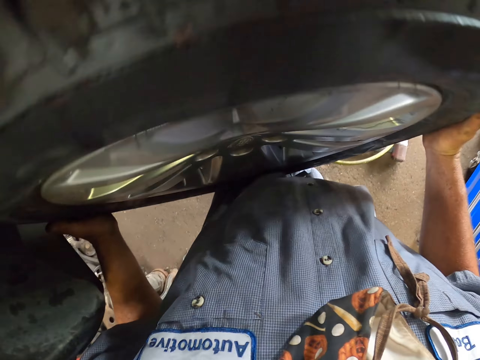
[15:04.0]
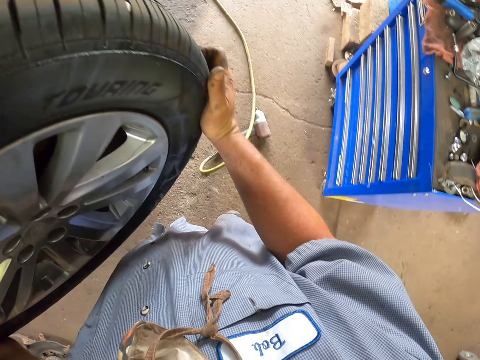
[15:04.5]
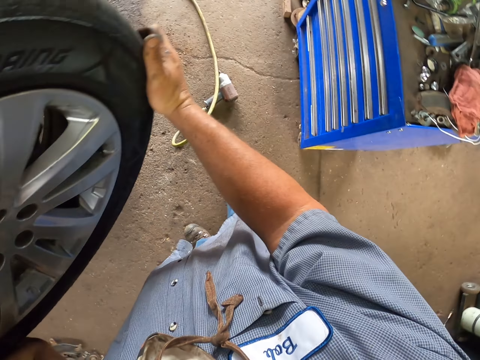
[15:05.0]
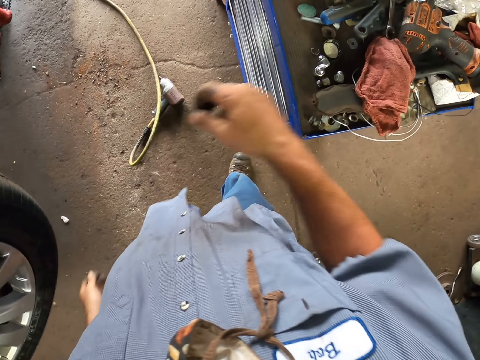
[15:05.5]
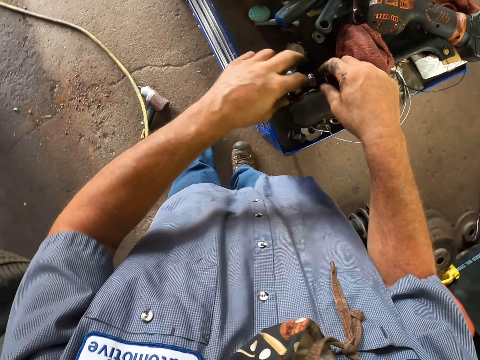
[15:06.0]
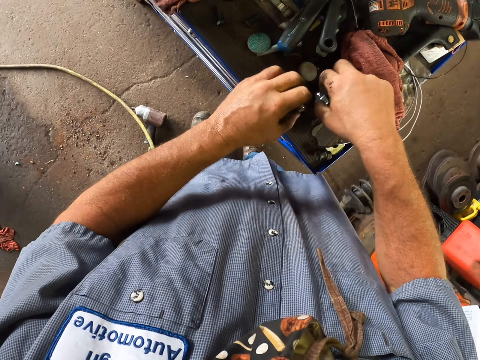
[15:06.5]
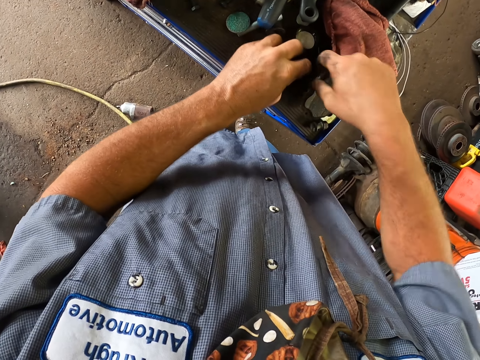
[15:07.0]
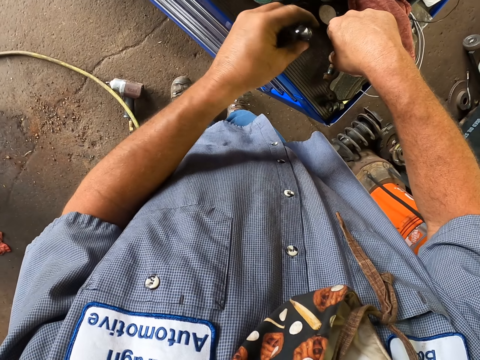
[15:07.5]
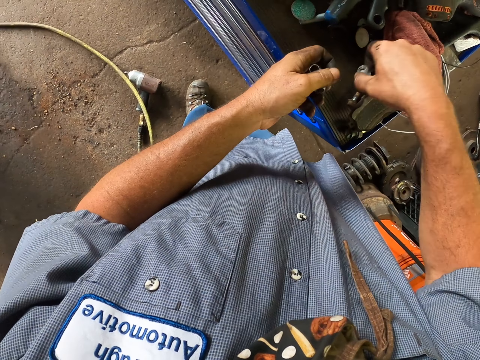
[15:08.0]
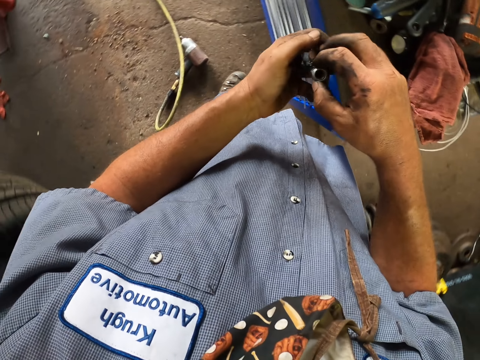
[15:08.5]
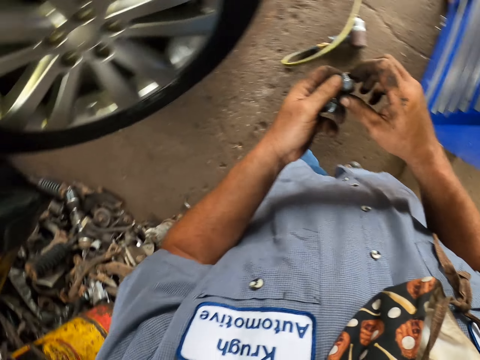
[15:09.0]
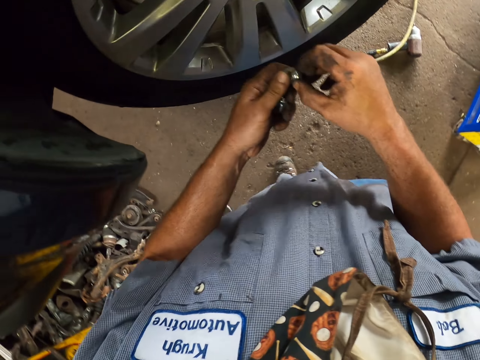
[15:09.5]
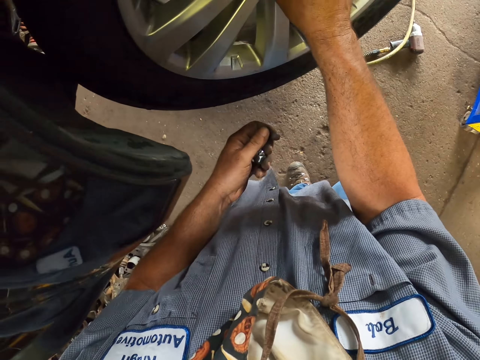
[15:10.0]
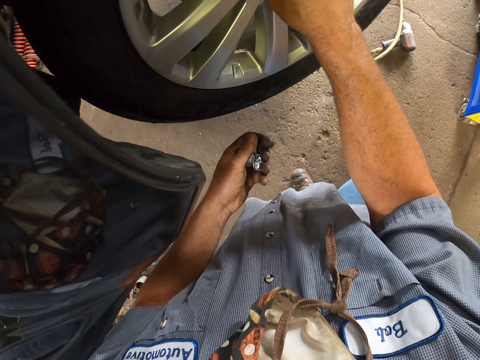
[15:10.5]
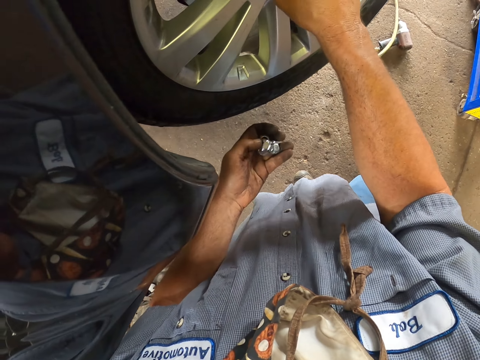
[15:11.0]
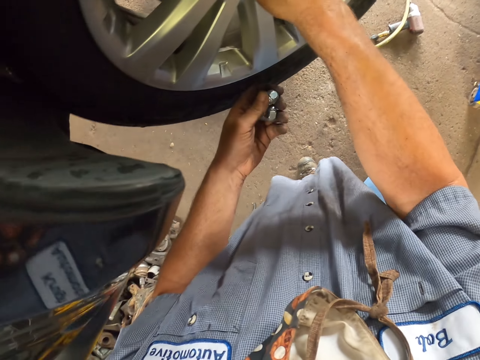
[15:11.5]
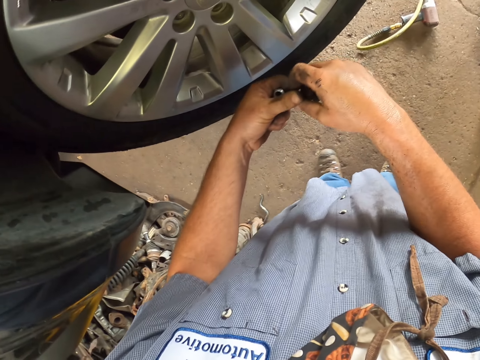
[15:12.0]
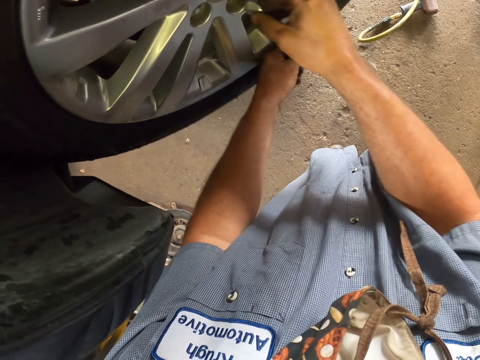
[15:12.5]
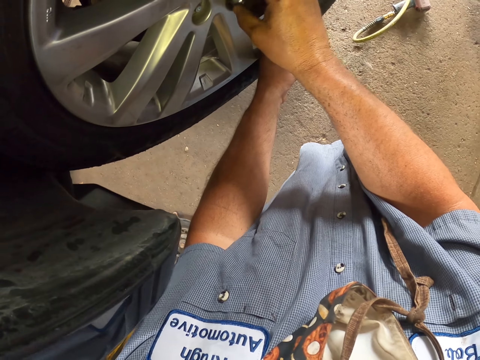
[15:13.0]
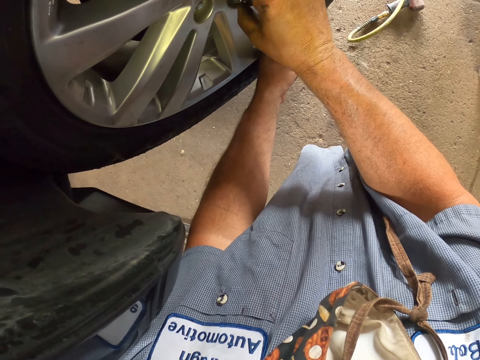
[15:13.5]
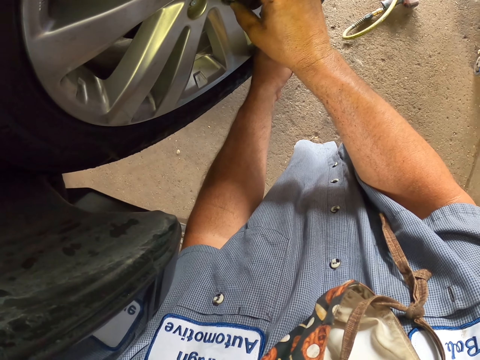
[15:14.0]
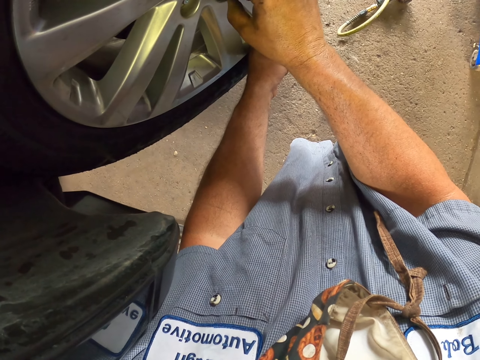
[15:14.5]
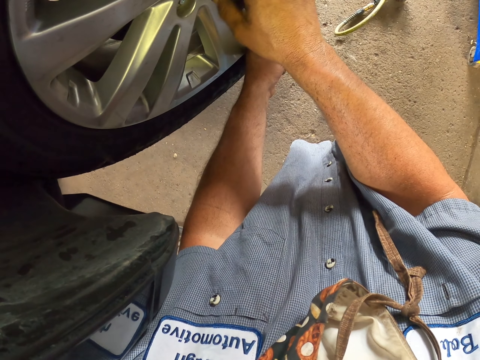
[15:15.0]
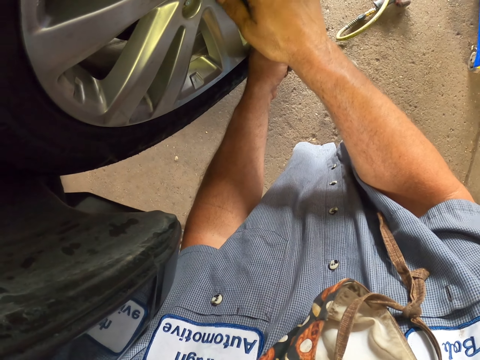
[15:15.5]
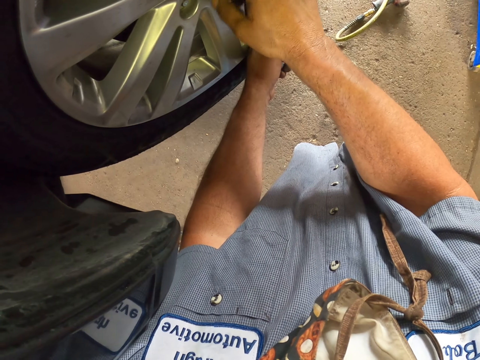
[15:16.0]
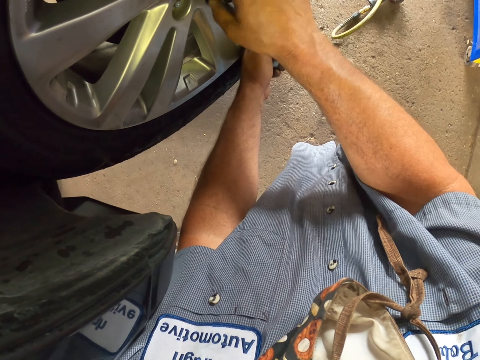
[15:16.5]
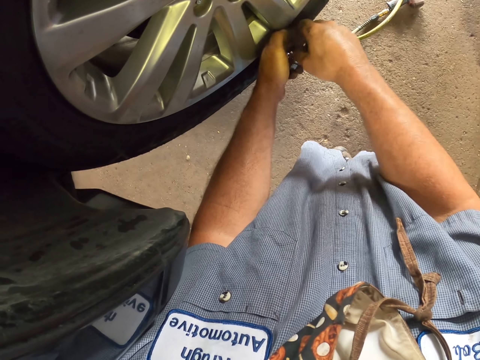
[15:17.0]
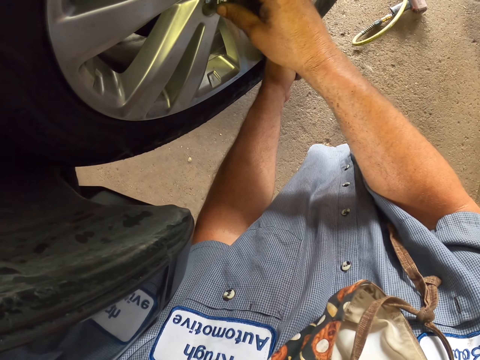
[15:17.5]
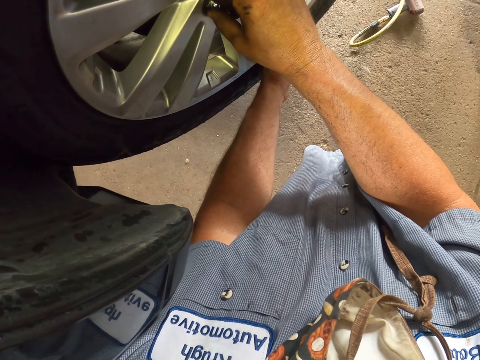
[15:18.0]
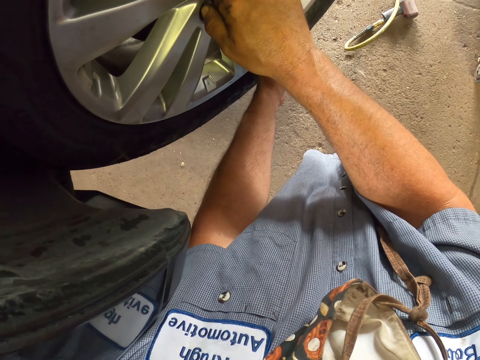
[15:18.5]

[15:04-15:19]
The camera wearer picks up the screws or bolts with both hands. He fixes the bolts to the car wheel. He closes the valves with the screws with his right hand.

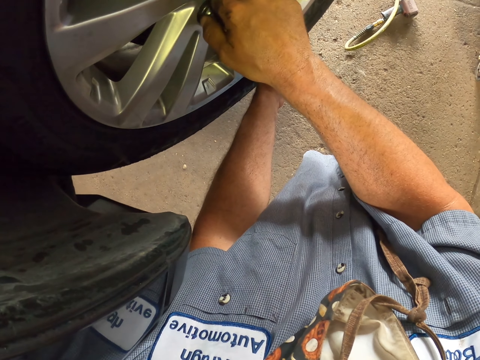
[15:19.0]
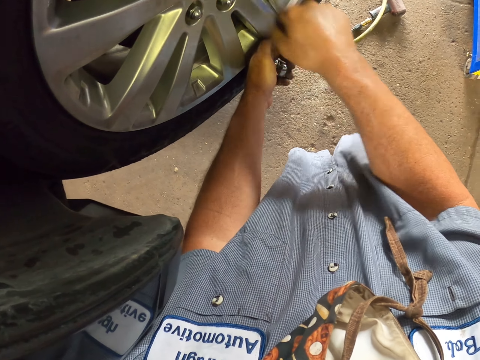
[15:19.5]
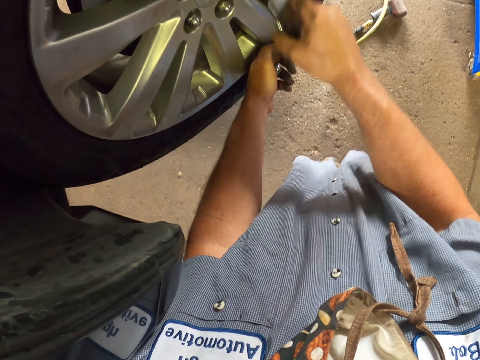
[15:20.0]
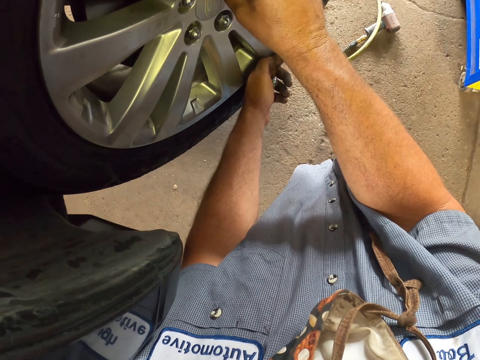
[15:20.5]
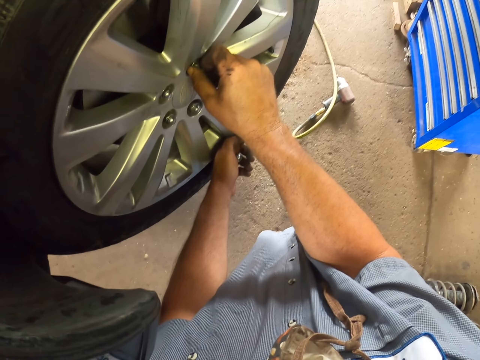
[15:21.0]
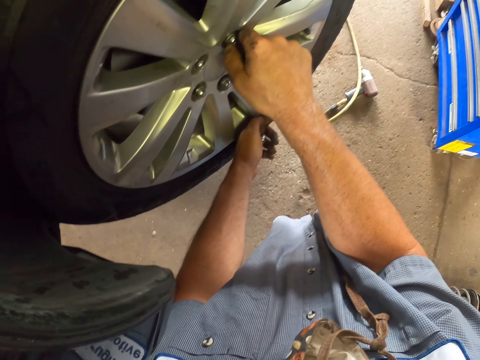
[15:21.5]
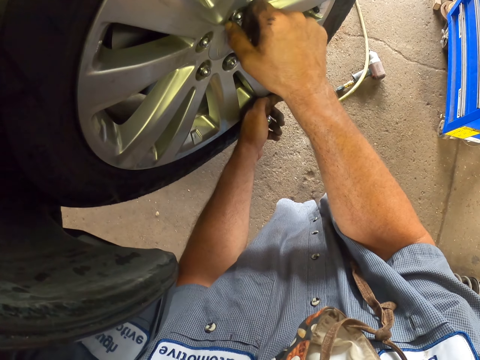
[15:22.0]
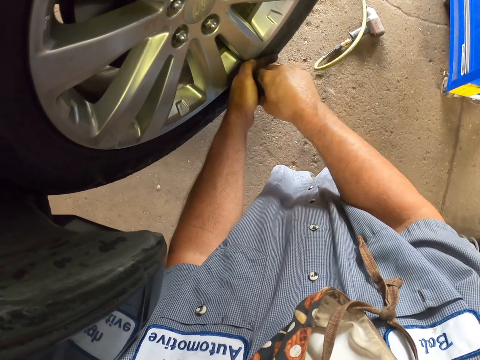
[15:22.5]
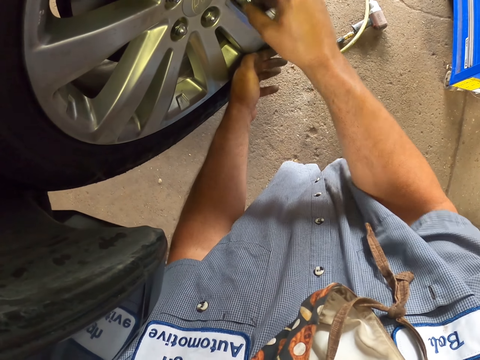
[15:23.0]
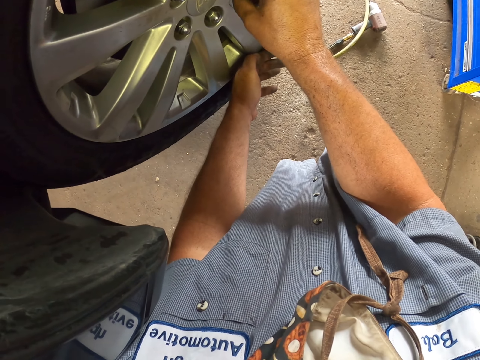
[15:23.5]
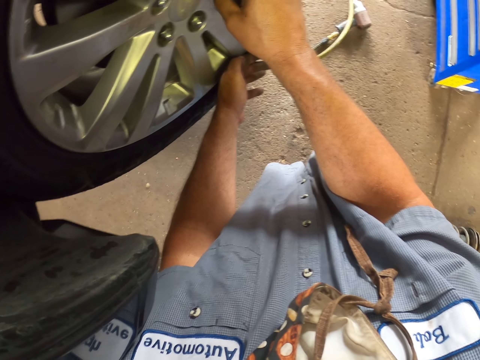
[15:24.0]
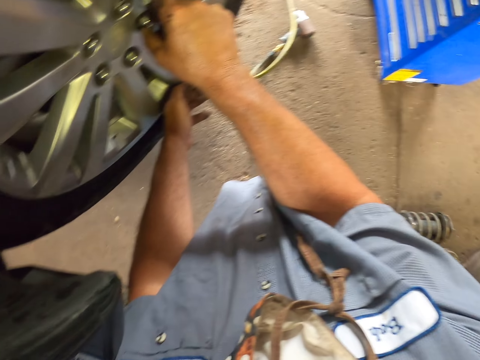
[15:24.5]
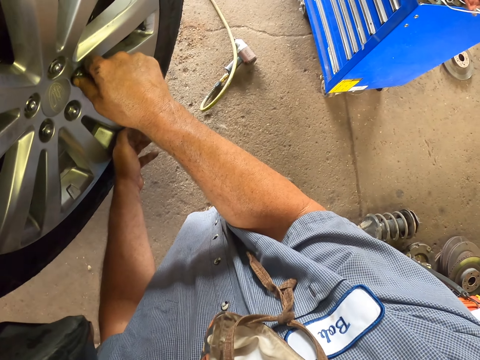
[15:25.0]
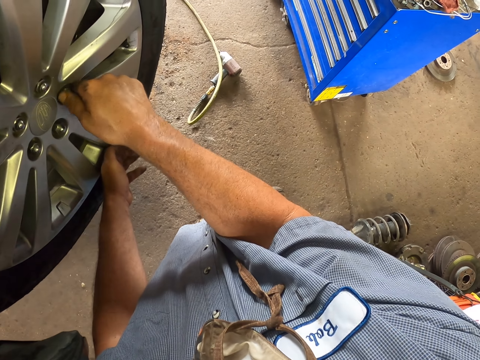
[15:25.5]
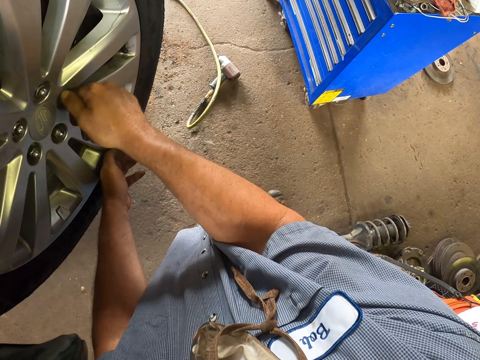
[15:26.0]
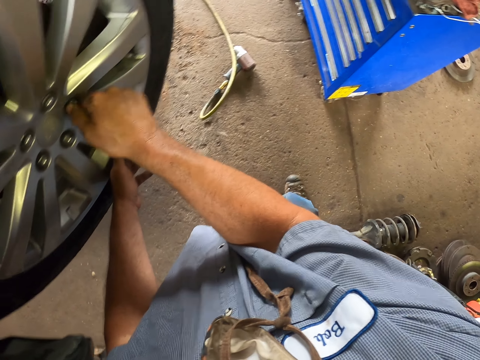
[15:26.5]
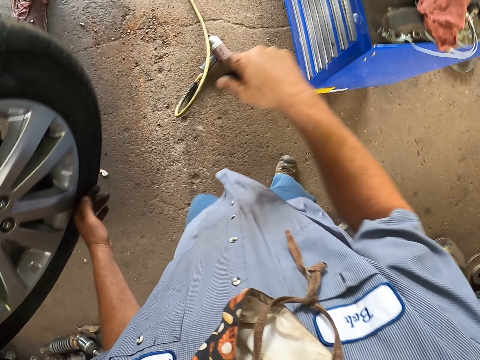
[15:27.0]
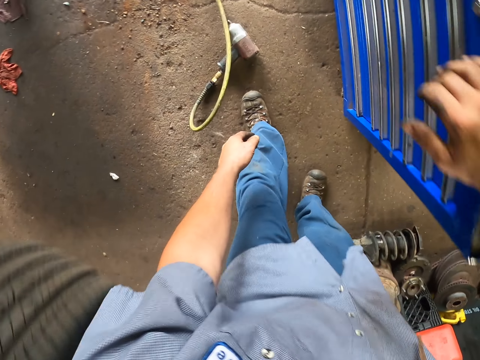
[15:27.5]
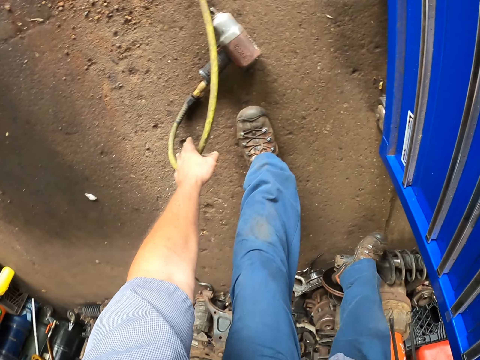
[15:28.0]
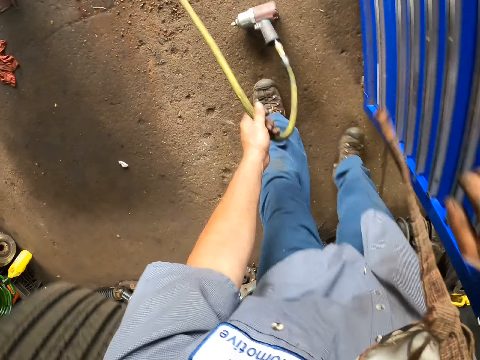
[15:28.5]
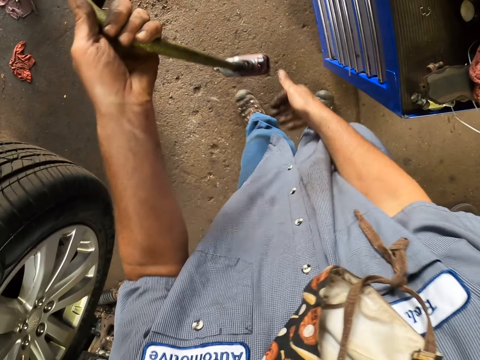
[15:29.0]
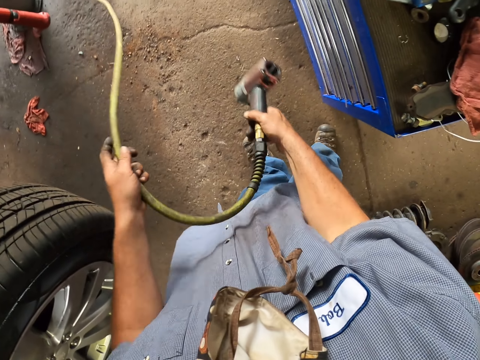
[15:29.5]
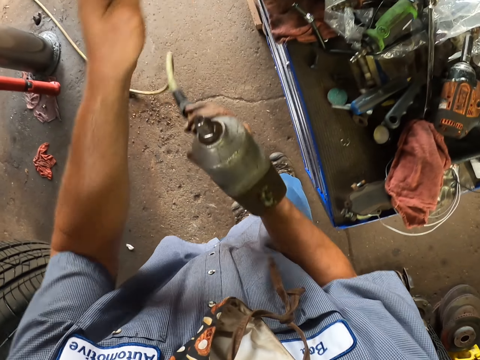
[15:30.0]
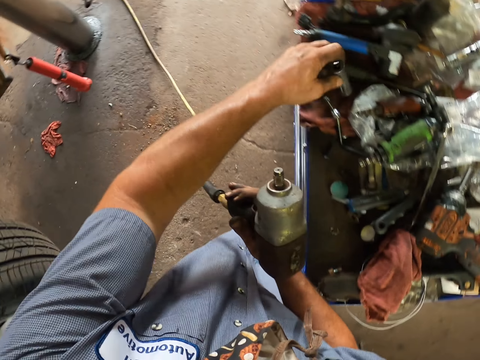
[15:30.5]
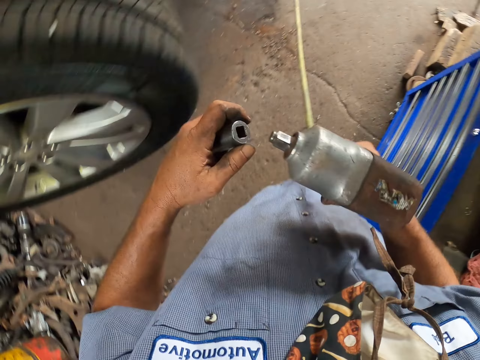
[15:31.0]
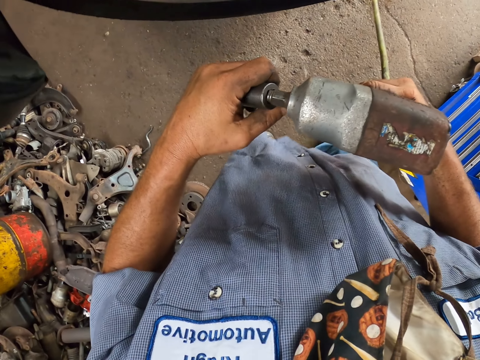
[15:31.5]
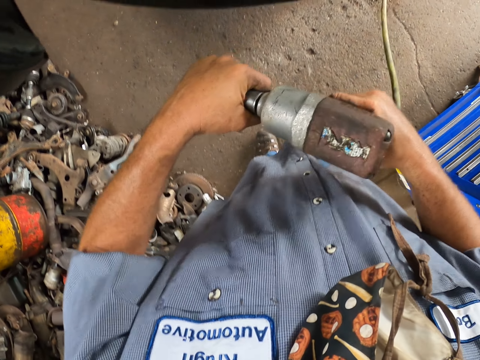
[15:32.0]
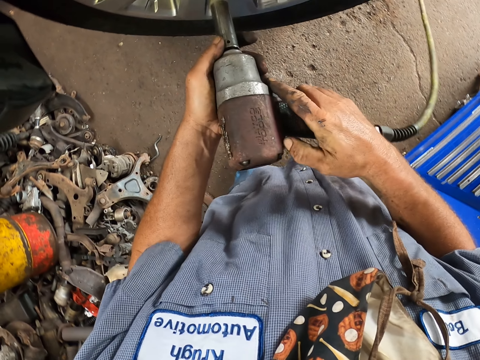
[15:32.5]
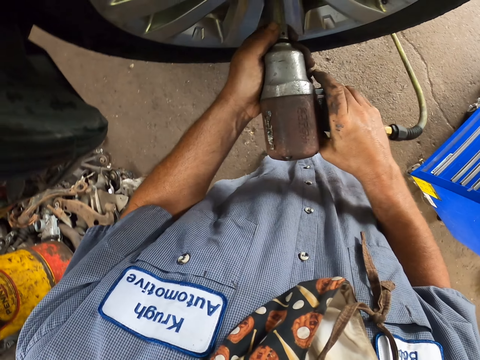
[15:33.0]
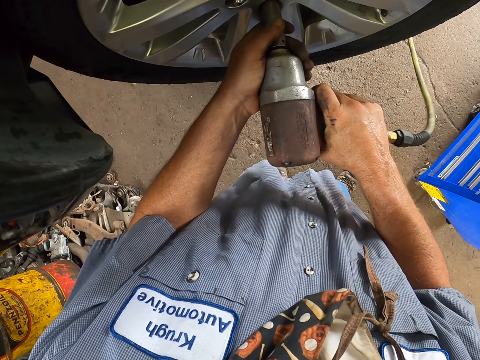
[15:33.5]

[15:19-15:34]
The camera wearer holds the trolley with his right hand. He picks up the electric drill or driller with his left hand. He holds the driller with his right hand. He picks up a drill or tube with his left hand. He fixes the drill to the drill machine with his left hand. He tightens the bolts using the electric drill.
